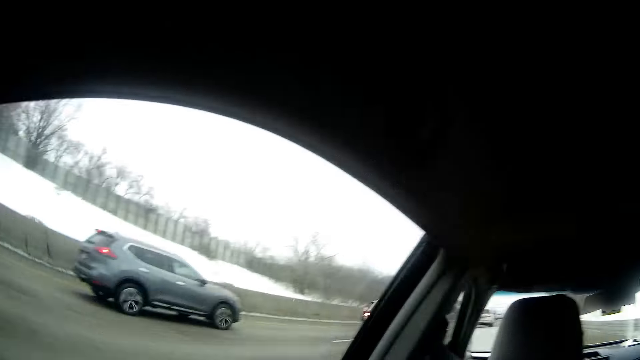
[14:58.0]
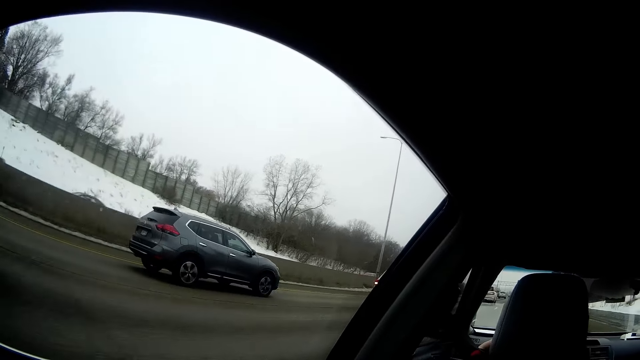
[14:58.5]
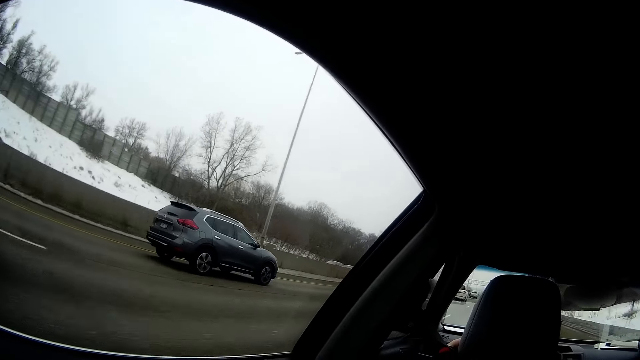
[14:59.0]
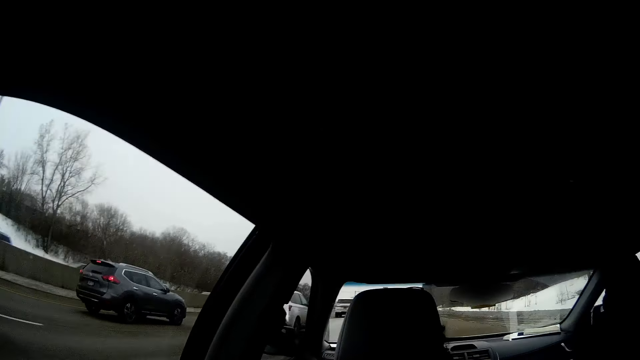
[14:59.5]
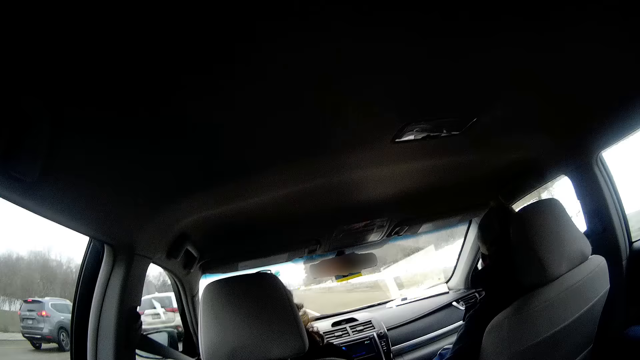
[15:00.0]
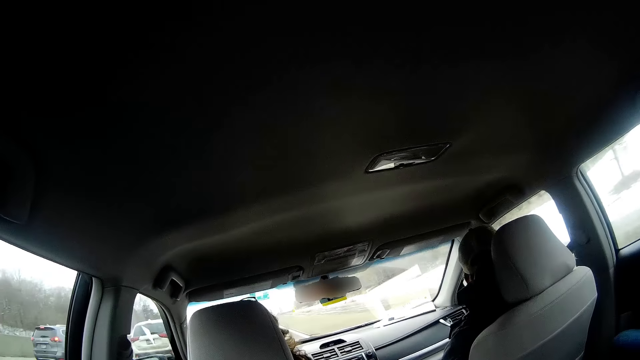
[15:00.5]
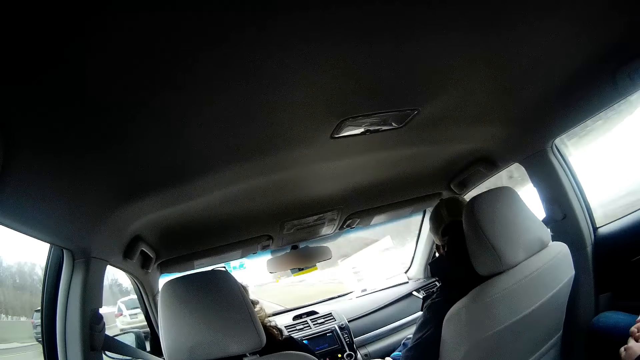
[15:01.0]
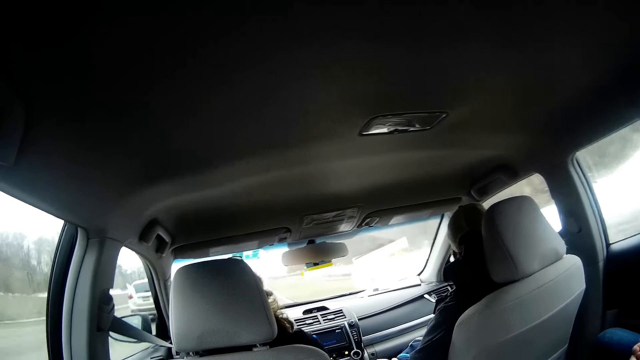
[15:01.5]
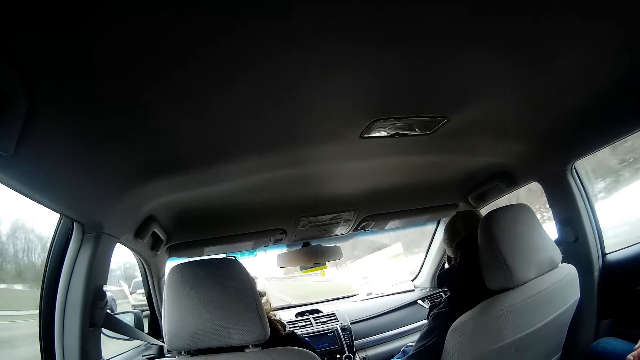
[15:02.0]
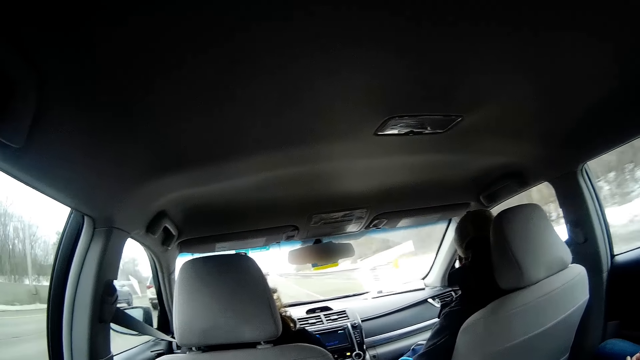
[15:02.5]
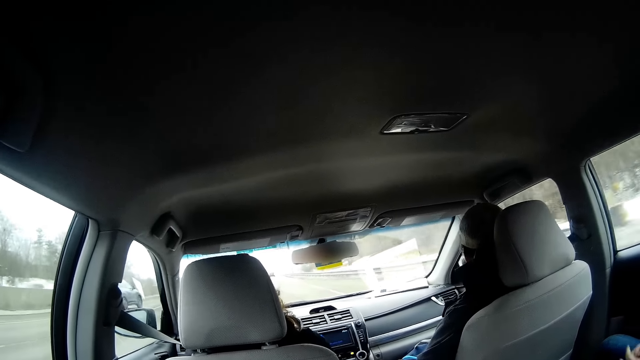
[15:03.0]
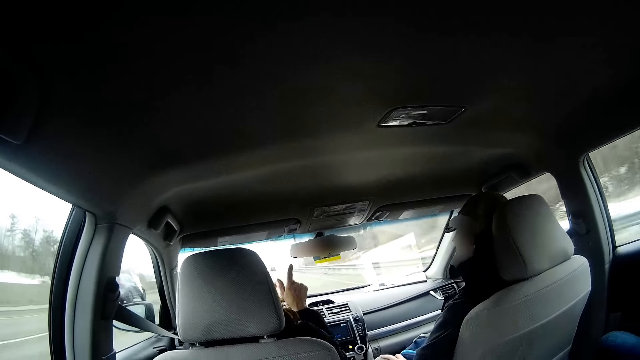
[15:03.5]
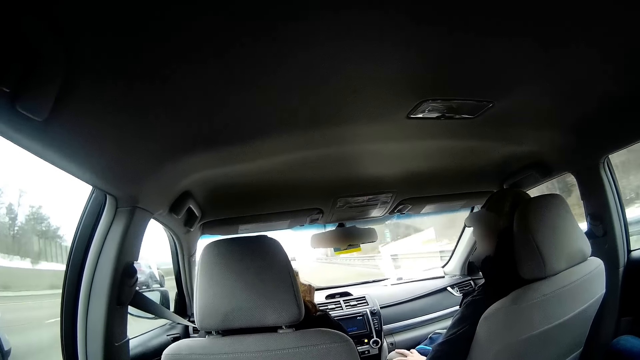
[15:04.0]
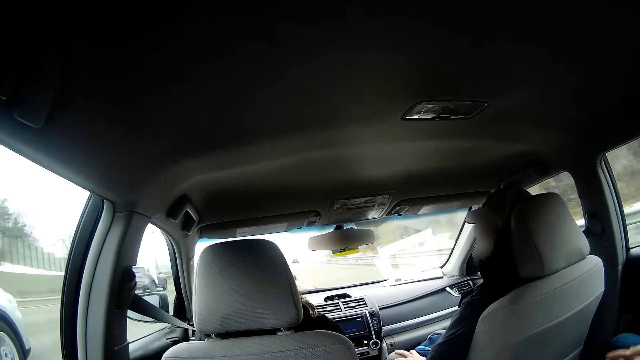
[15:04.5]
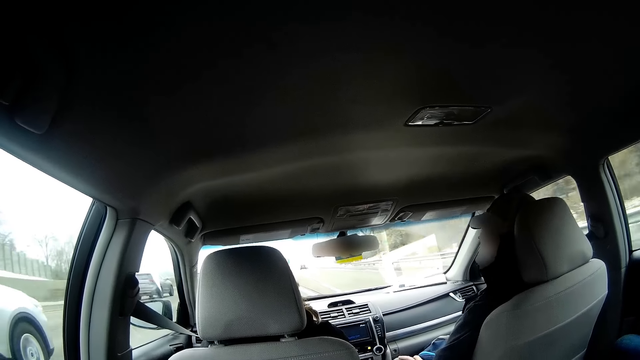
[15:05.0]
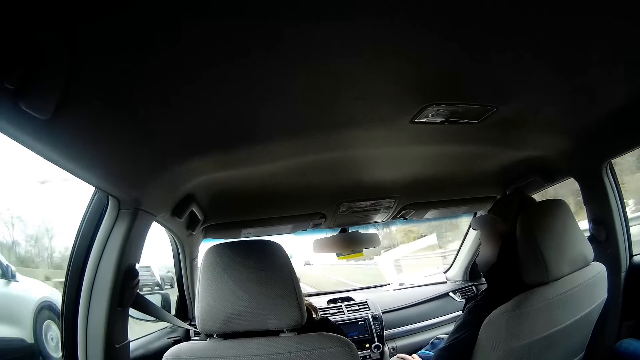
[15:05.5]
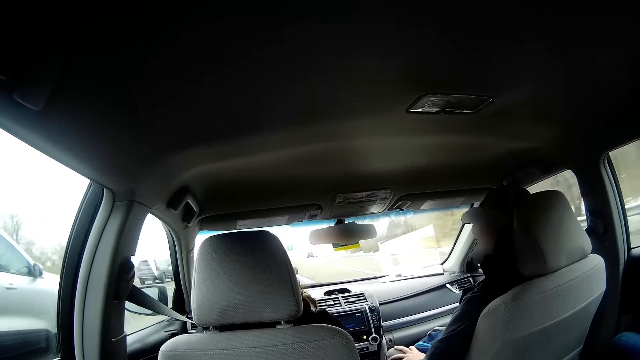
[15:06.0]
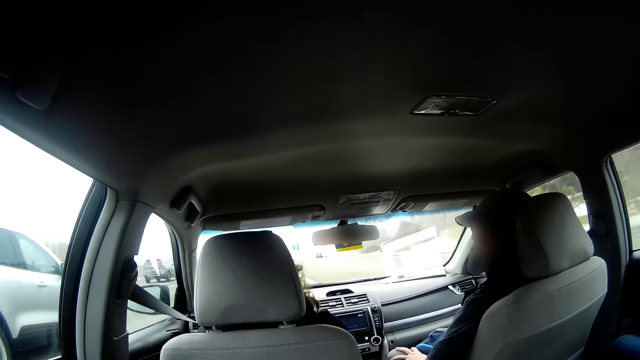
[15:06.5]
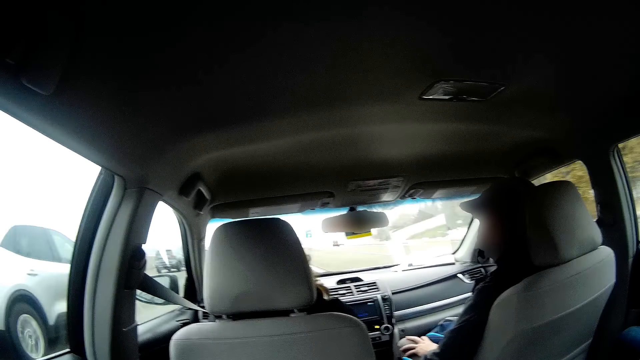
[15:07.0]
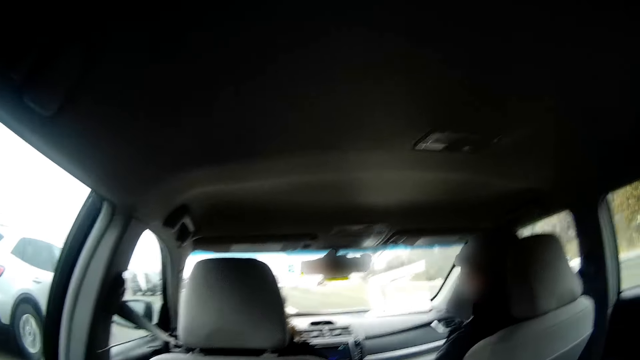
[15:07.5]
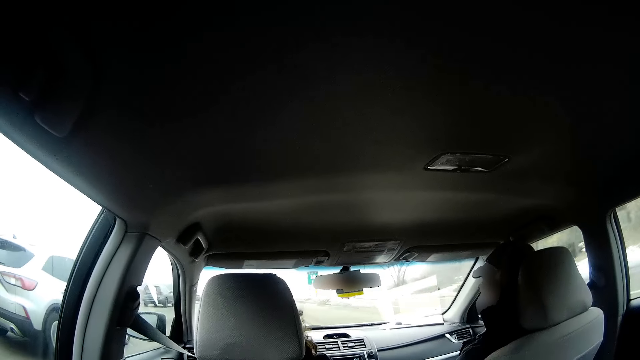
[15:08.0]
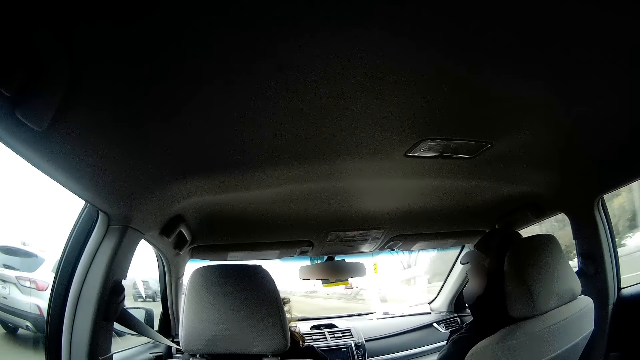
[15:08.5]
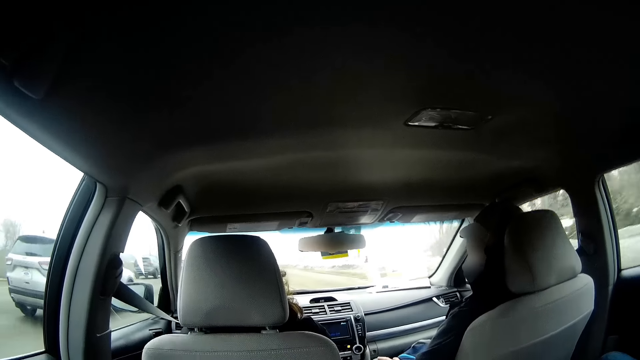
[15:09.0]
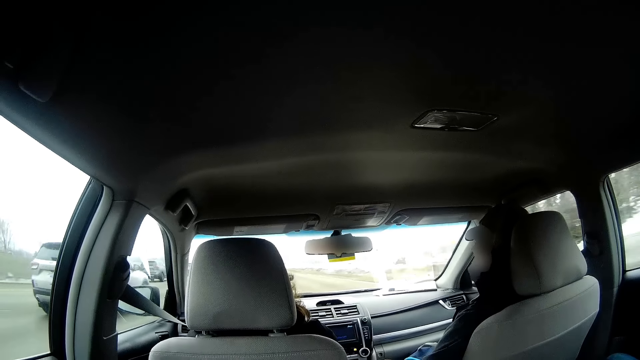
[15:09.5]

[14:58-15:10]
The camera wearer looks at the passing vehicle. The driver points his finger.

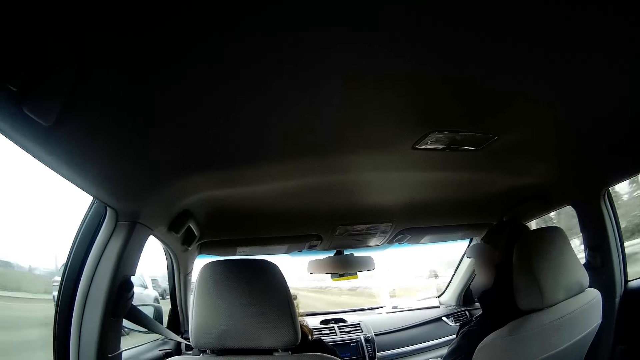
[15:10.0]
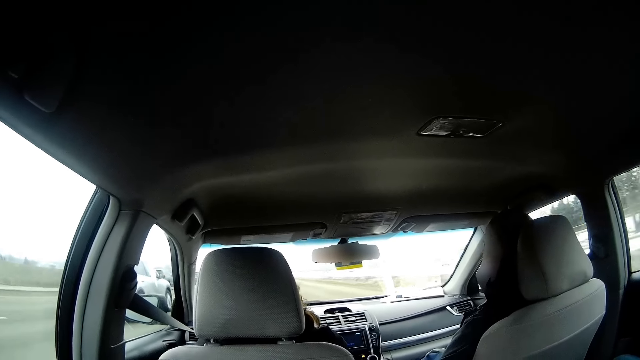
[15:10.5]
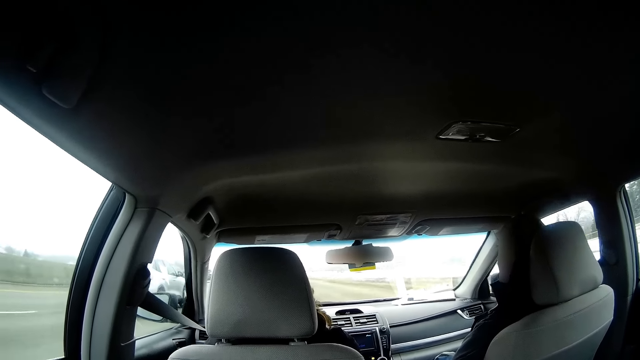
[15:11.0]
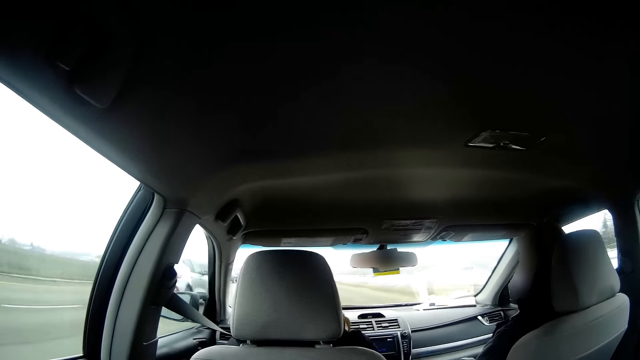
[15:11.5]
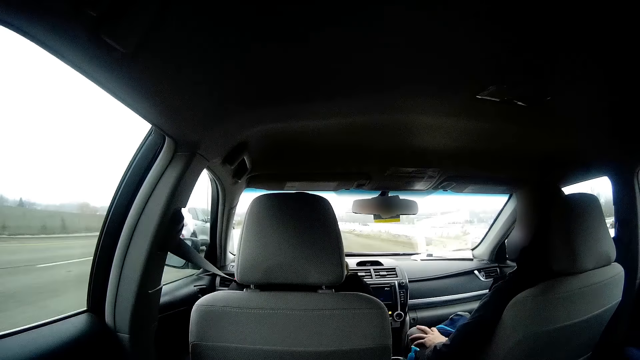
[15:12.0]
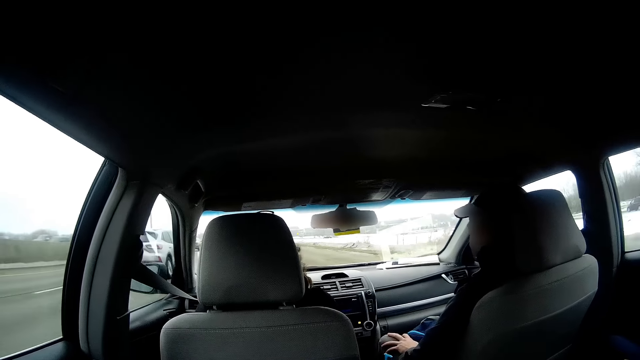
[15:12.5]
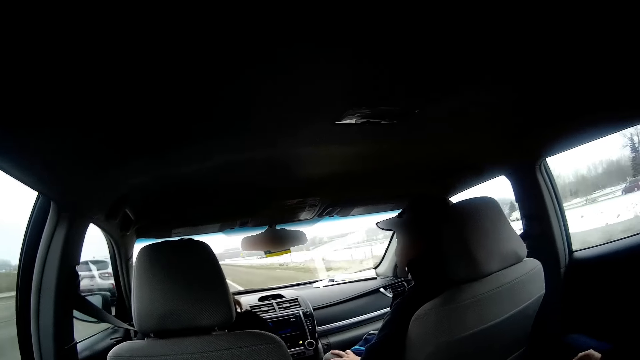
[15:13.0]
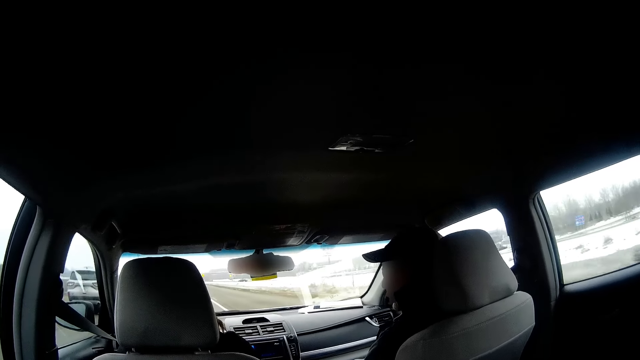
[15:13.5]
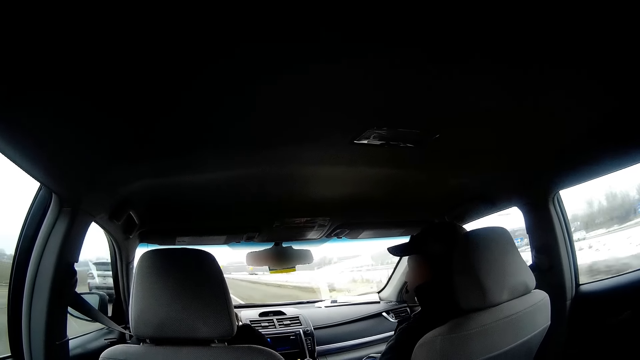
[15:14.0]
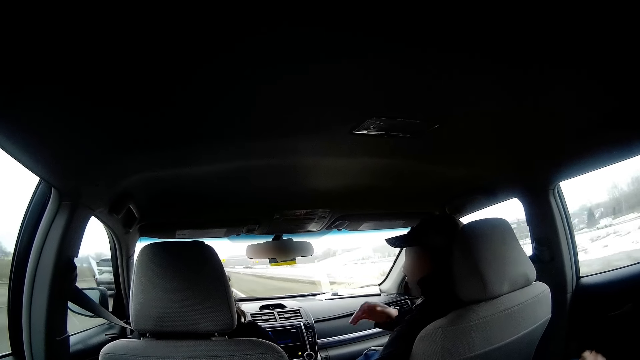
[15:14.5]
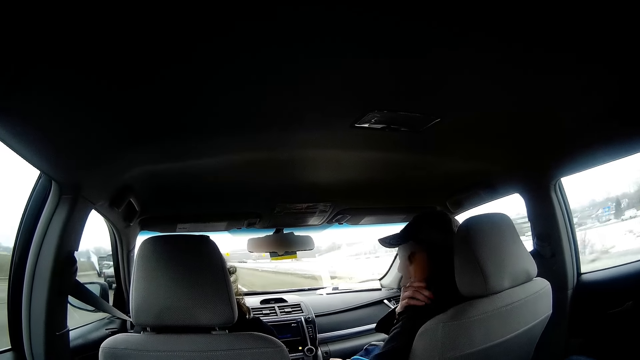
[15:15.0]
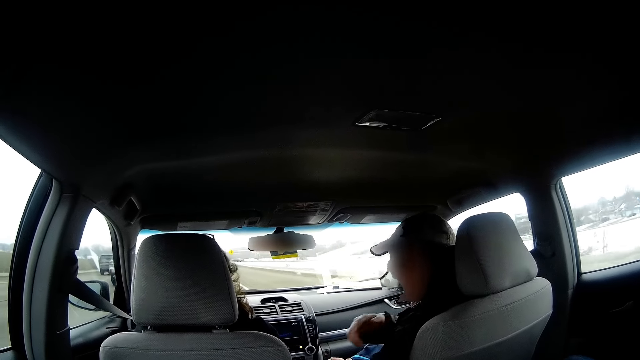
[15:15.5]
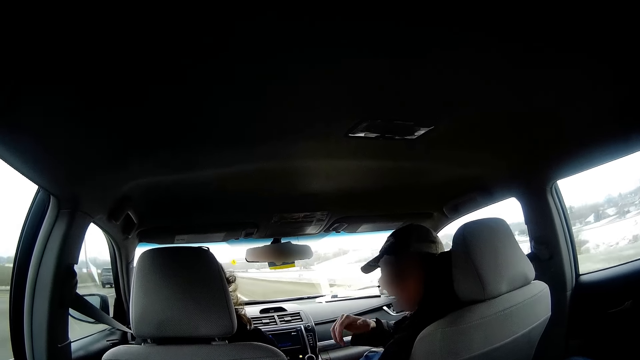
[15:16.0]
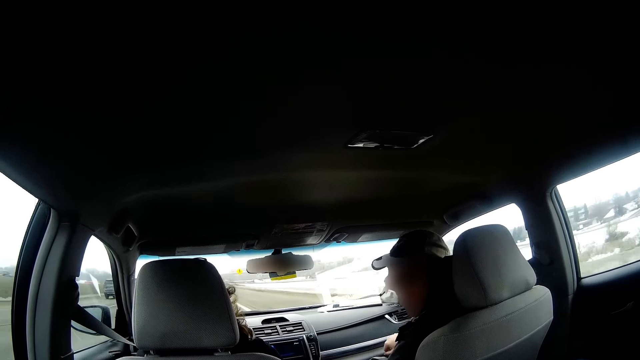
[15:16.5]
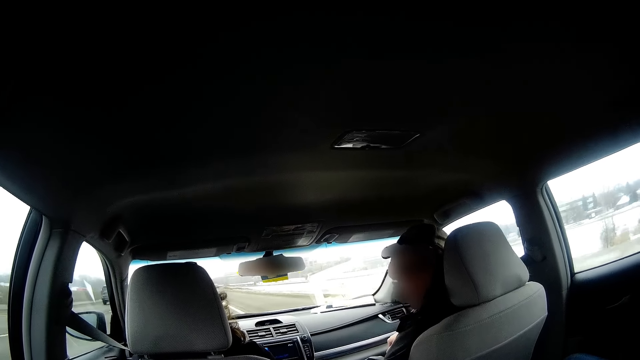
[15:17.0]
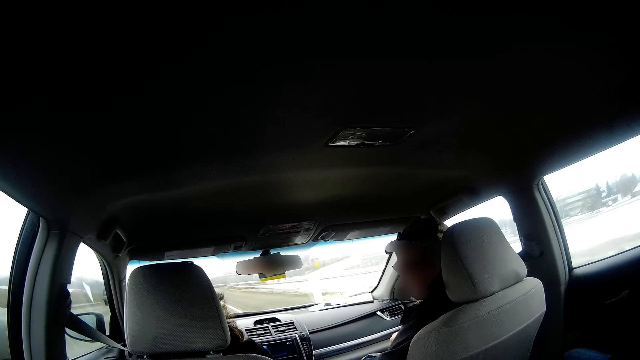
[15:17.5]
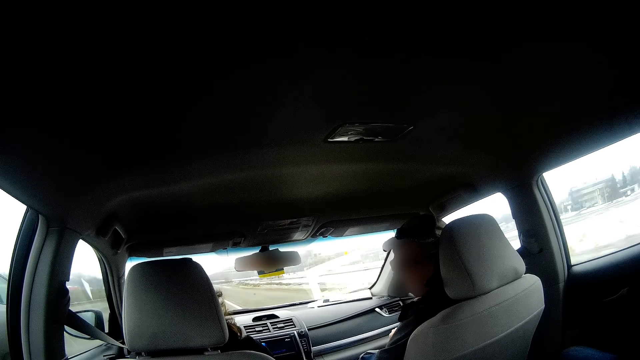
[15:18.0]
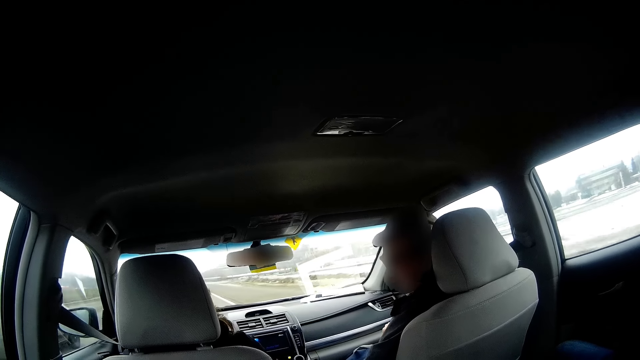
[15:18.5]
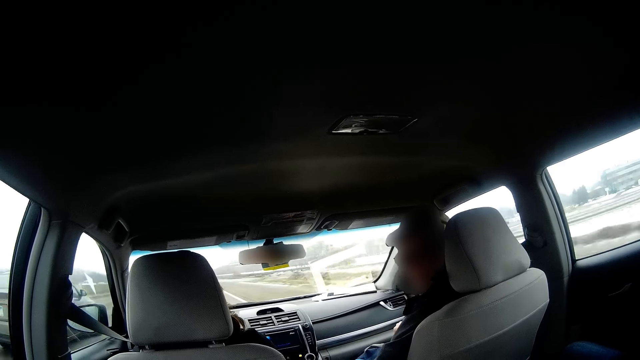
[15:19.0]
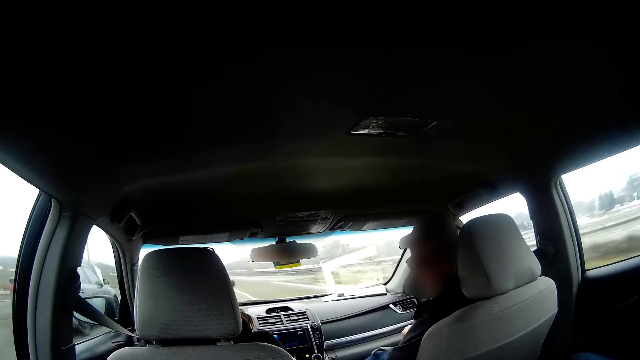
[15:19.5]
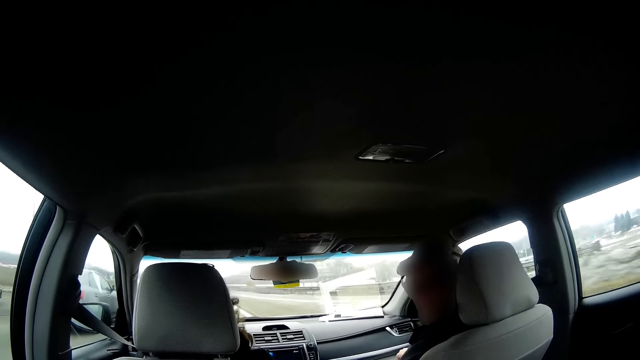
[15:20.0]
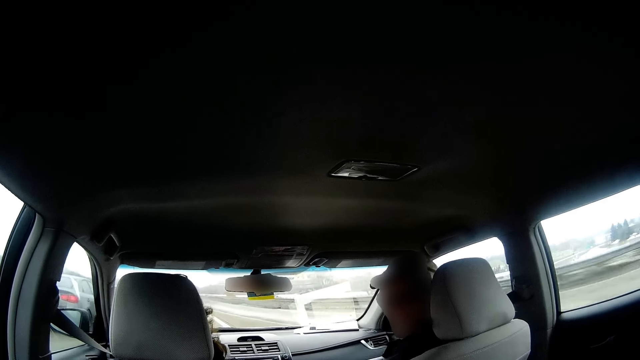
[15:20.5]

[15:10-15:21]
The man puts his right hand on his left shoulder. The person holds his neck. The man interacts with the driver.
